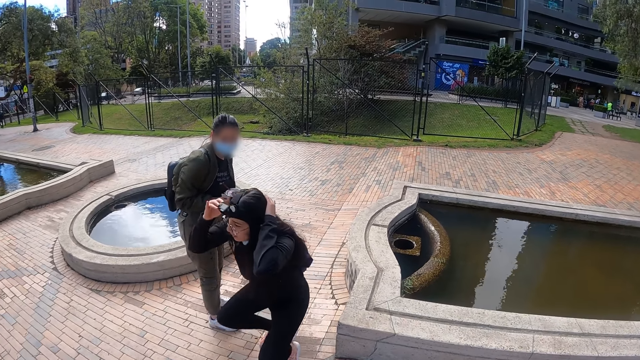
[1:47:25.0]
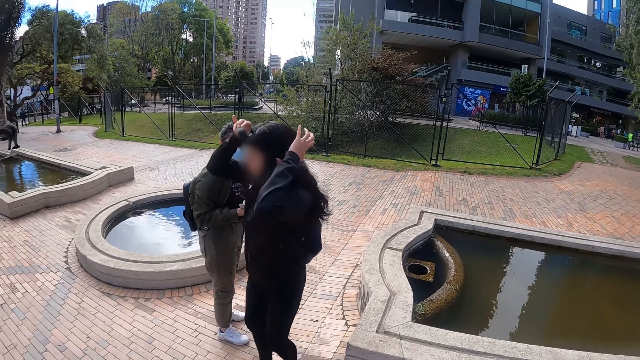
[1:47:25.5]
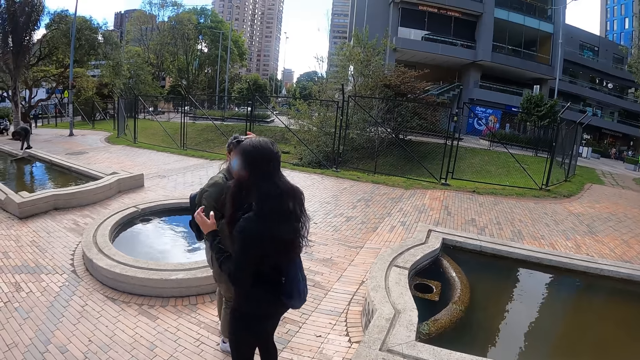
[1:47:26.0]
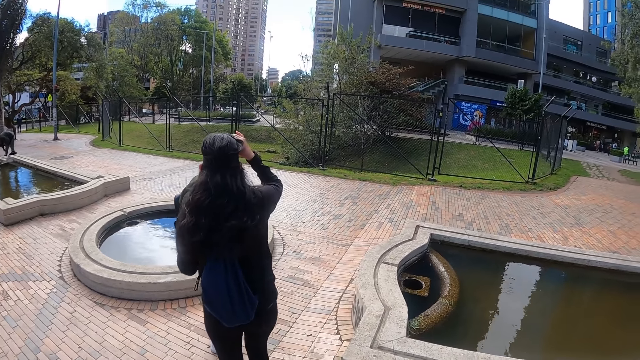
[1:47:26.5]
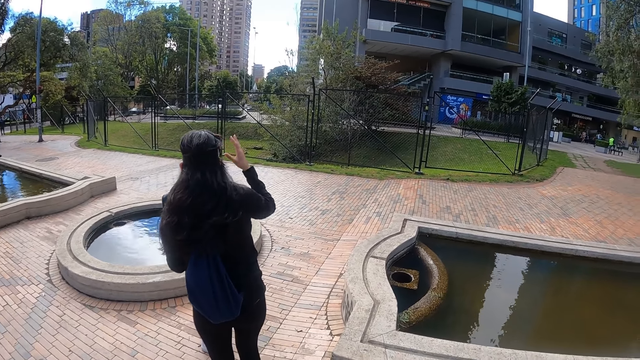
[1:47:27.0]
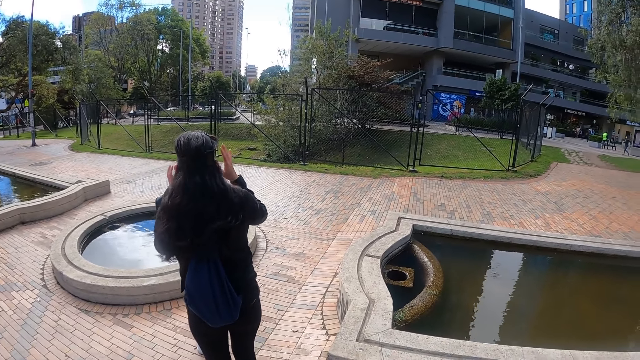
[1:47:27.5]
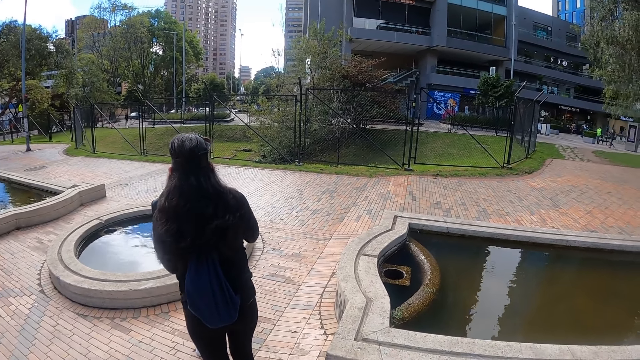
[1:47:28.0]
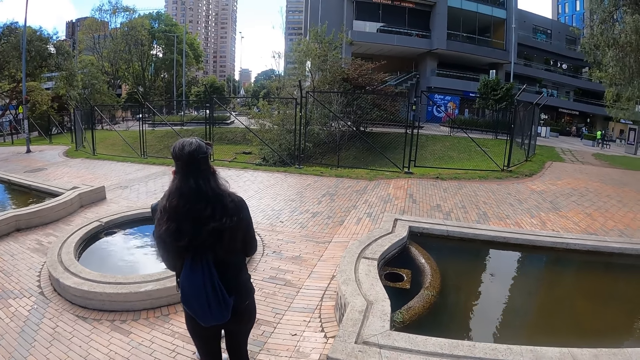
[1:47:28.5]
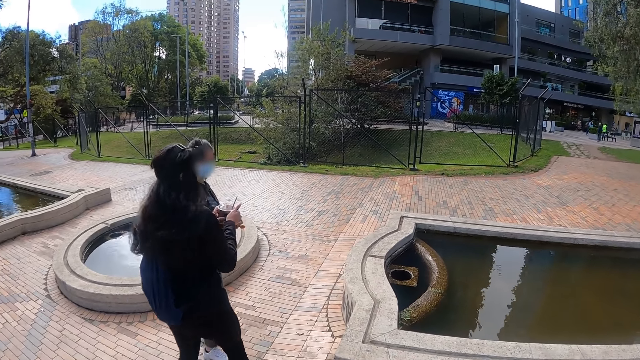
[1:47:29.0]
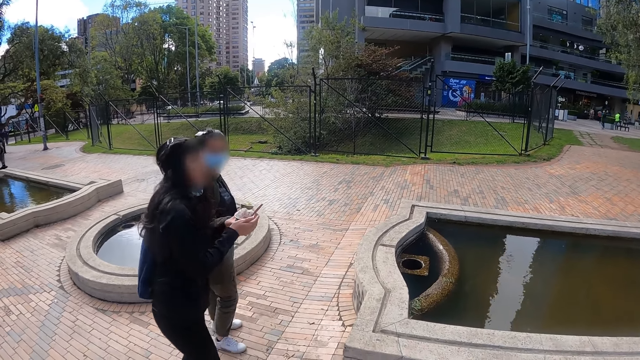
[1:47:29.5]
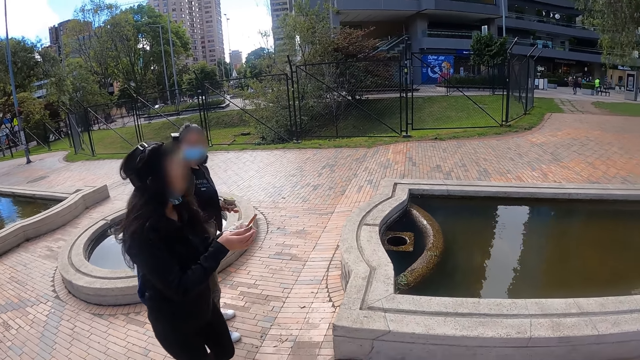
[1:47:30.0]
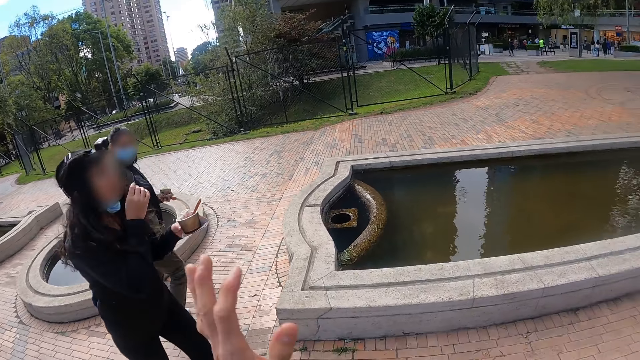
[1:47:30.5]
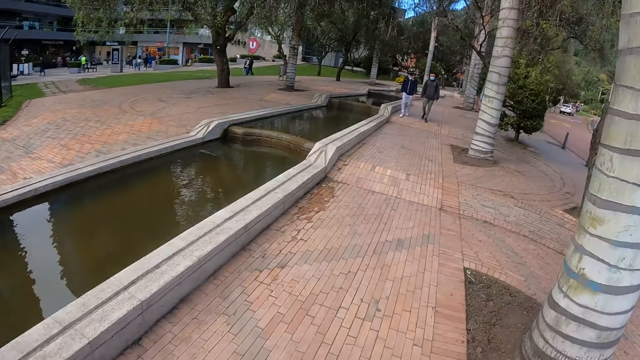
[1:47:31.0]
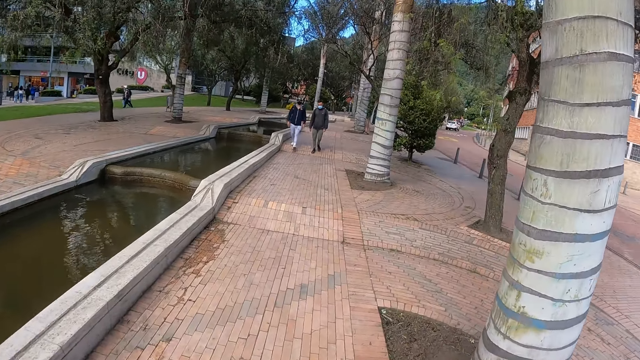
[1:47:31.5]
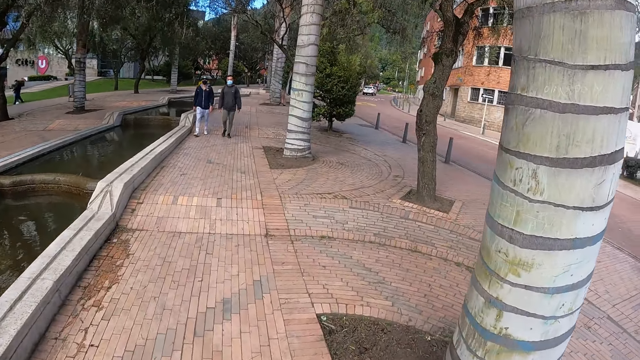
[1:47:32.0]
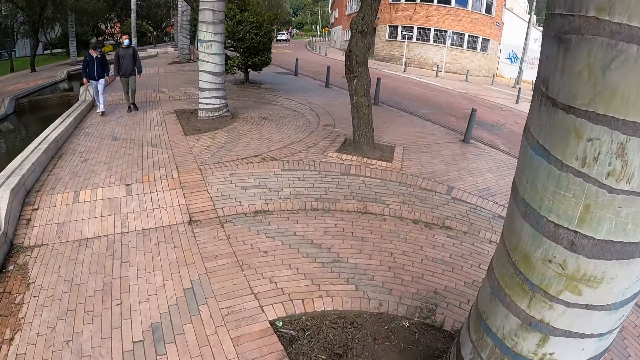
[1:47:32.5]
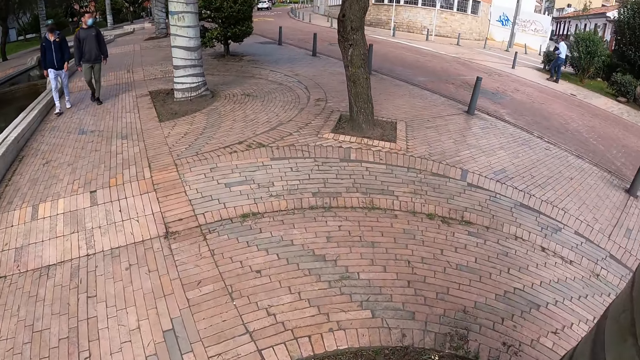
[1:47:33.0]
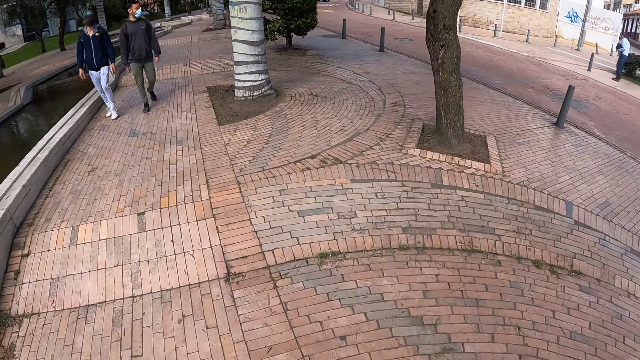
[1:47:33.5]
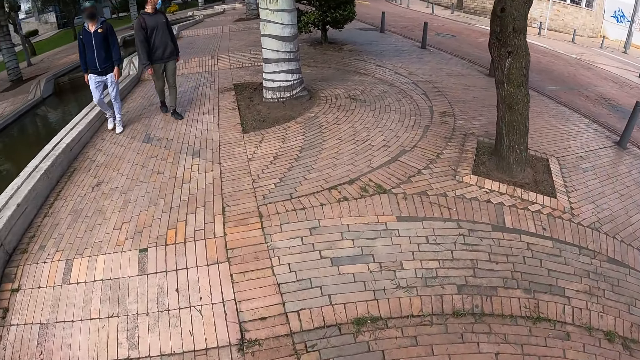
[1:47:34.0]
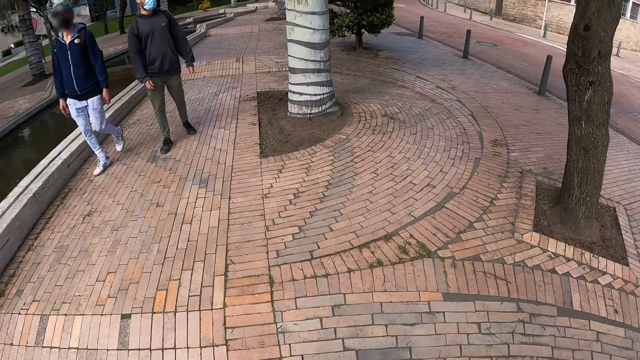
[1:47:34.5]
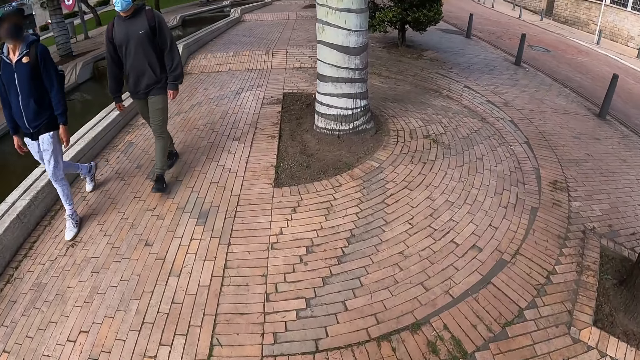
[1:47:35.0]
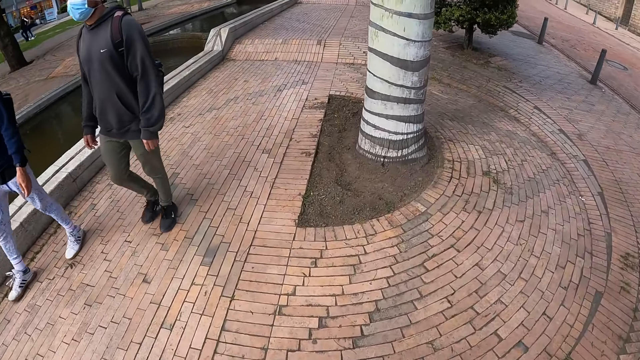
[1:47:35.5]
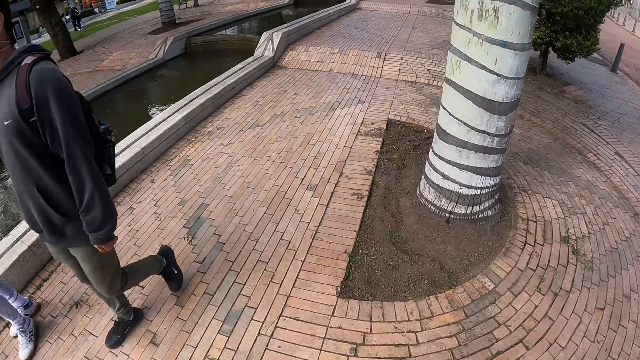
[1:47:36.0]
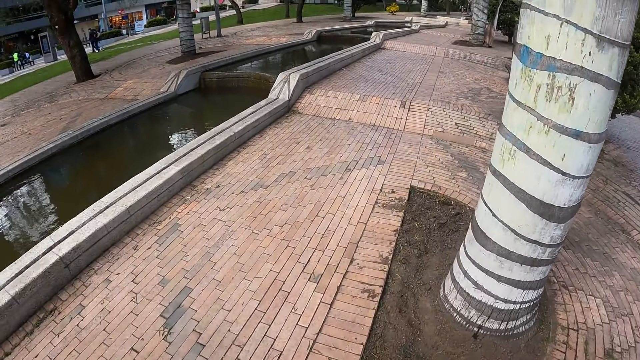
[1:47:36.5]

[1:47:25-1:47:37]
A person stands up. A woman makes a hand gesture. The woman picks ice cream from another woman. The other woman makes a hand gesture. The camera wearer makes a hand gesture. They walk on a road pathway.

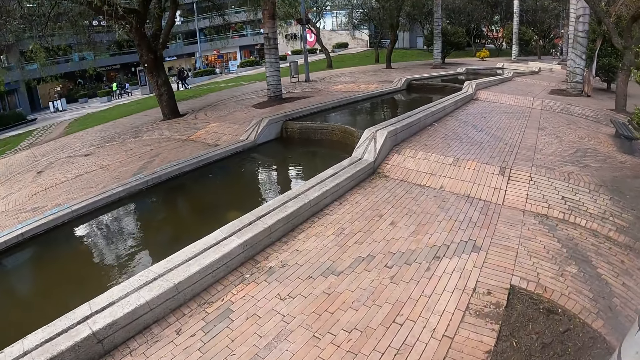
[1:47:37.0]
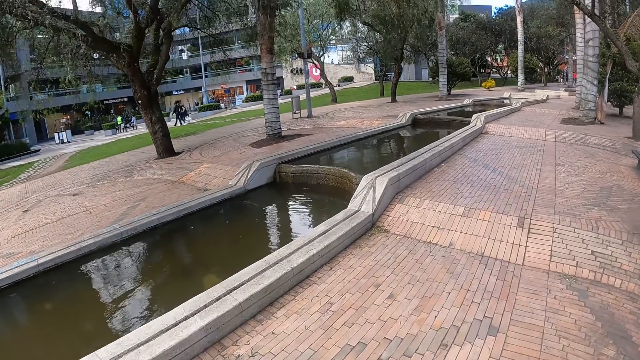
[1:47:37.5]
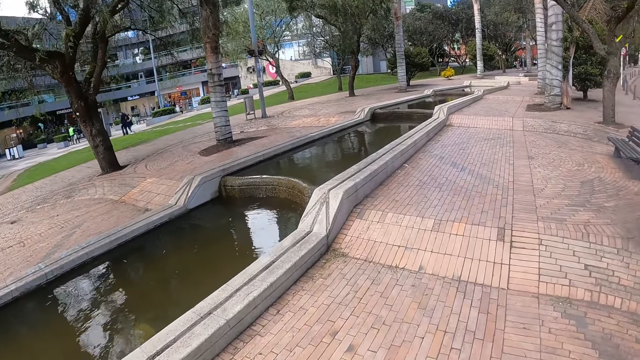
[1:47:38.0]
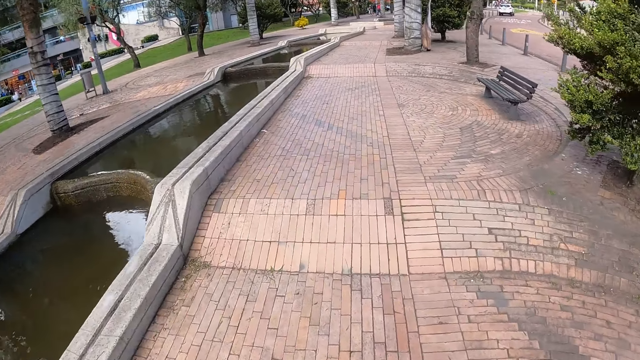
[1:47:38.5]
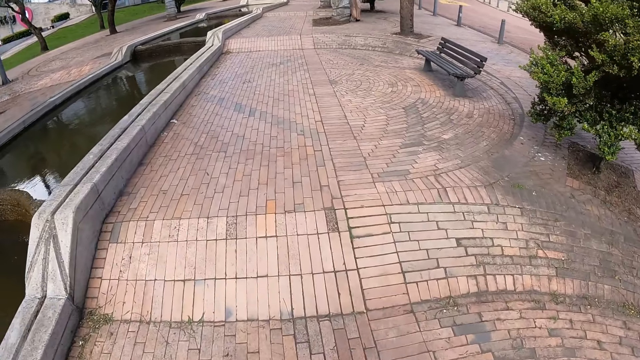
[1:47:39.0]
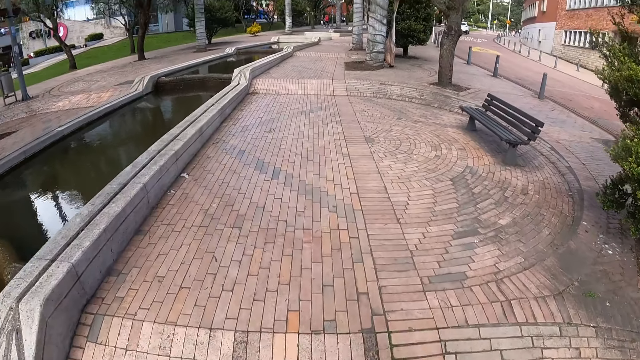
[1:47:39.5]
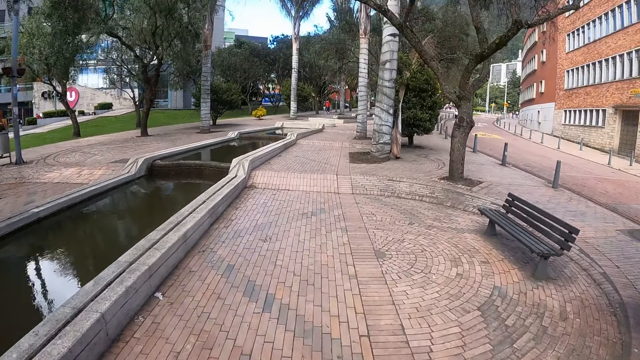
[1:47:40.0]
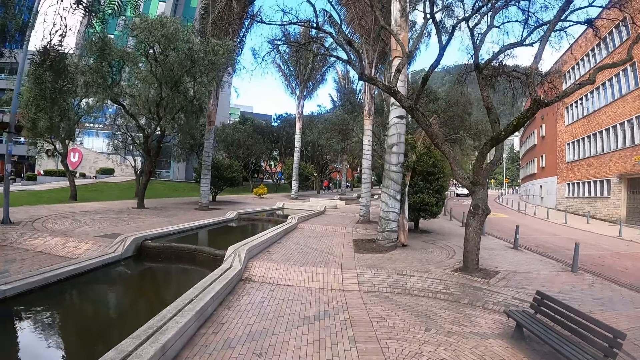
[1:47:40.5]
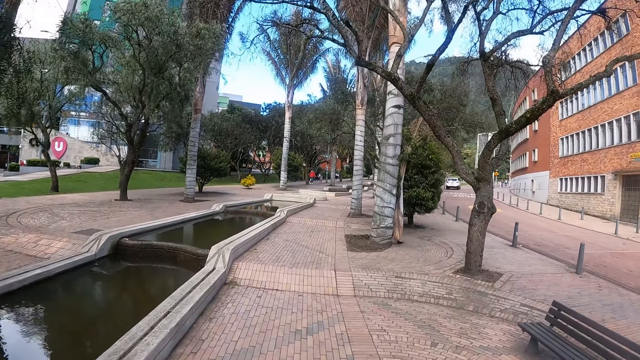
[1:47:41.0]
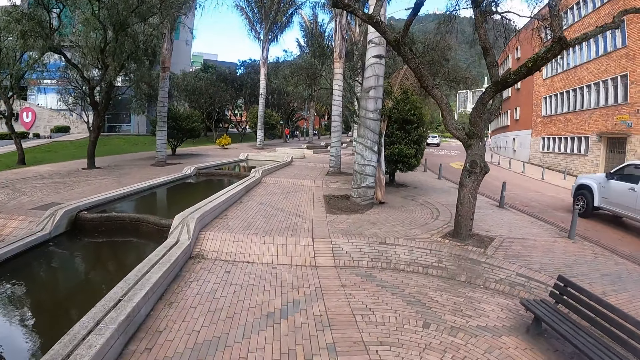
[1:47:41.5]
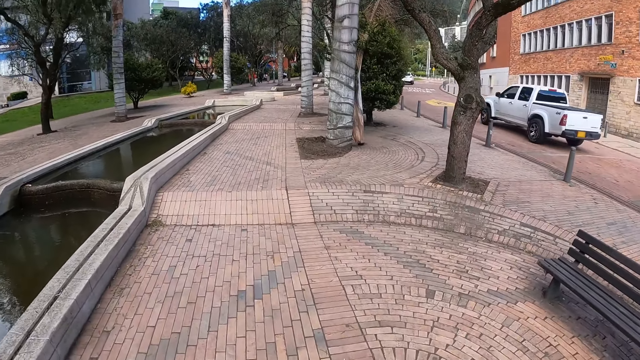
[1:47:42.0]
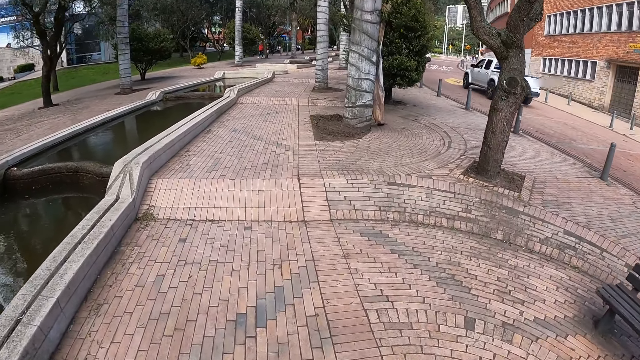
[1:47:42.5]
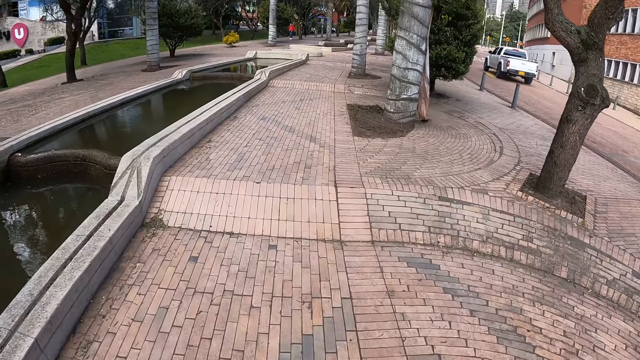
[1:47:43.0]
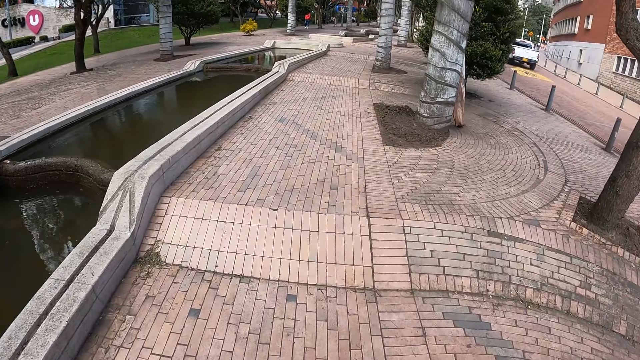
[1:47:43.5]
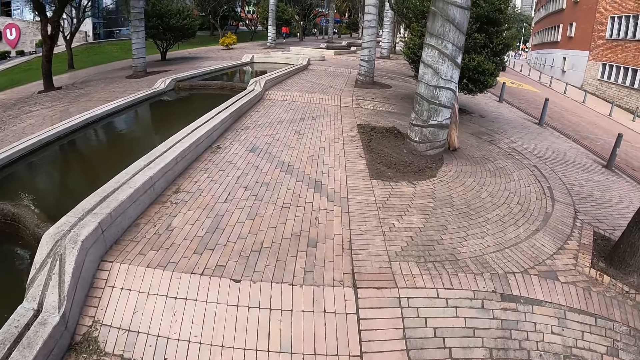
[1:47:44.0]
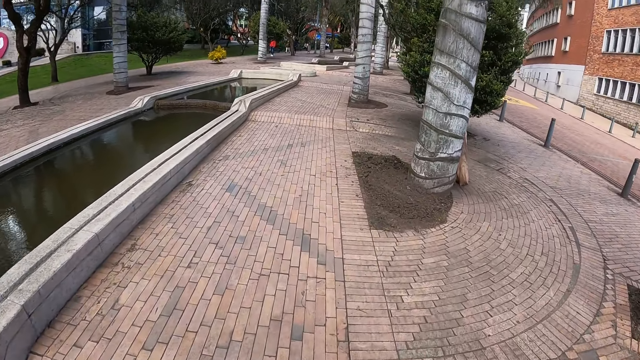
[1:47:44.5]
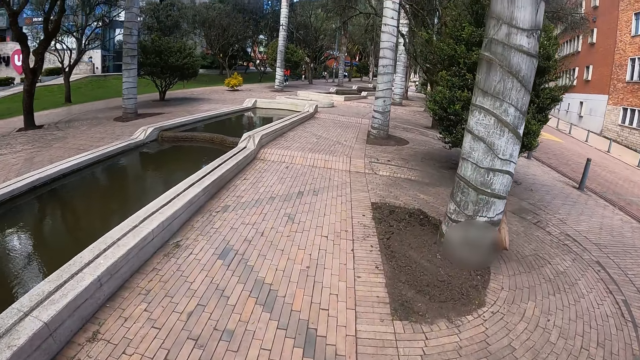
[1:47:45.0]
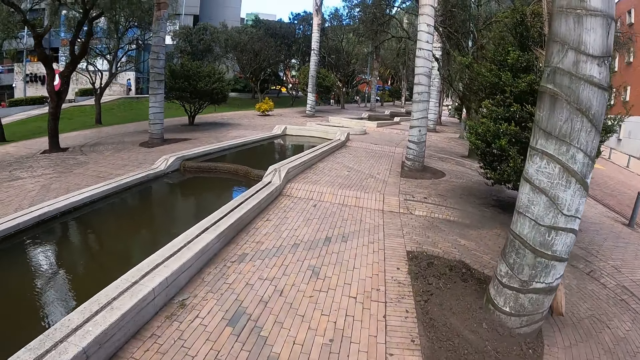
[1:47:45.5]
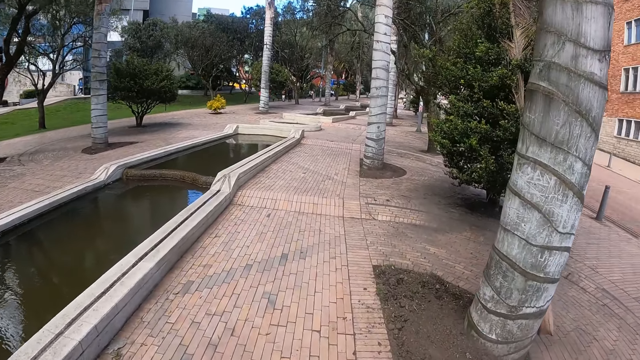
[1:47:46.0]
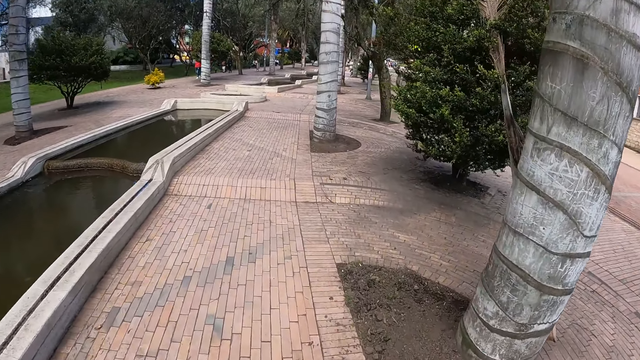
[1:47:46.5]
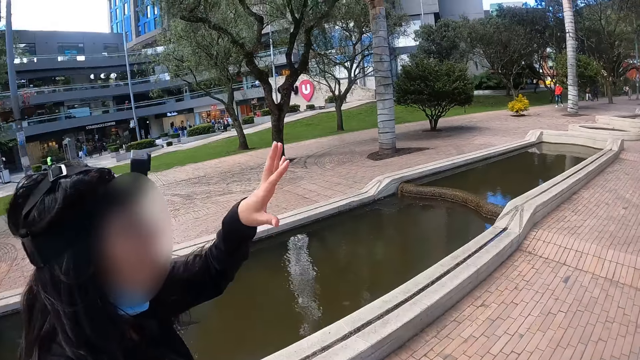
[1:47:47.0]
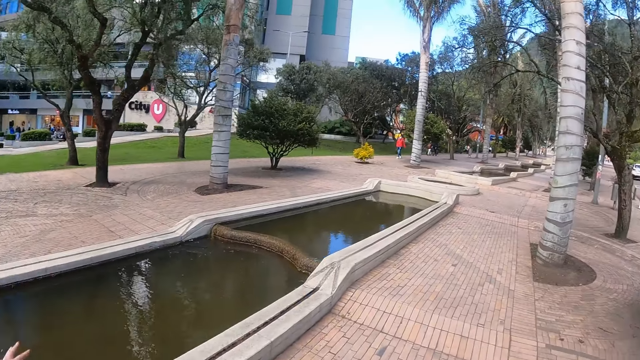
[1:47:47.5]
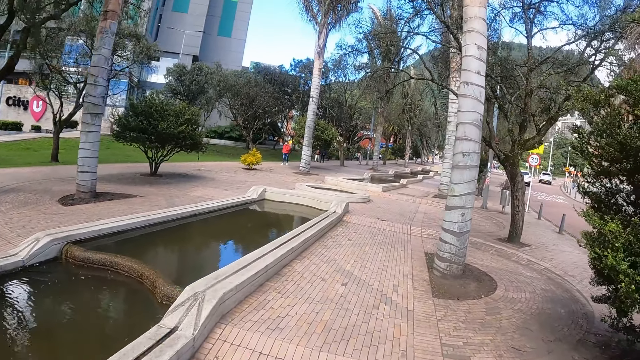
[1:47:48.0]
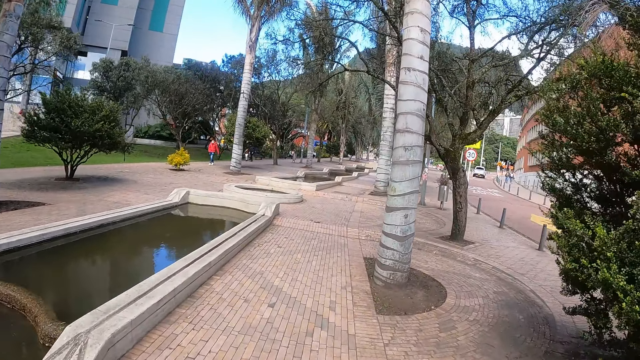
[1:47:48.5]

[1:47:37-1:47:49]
The camera wearer looks at a woman. The woman makes a hand gesture.
